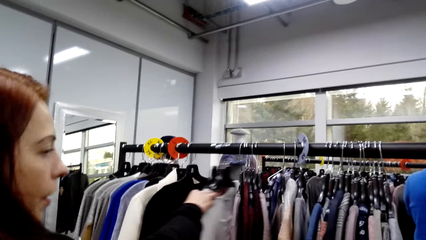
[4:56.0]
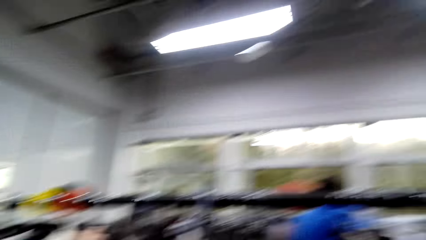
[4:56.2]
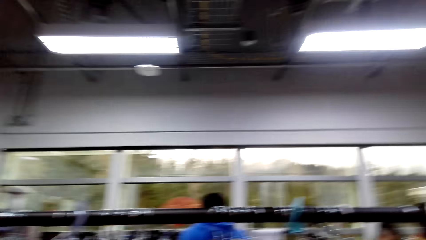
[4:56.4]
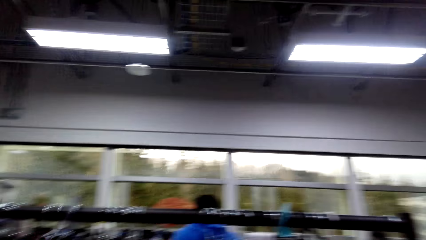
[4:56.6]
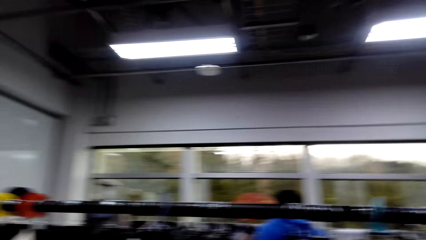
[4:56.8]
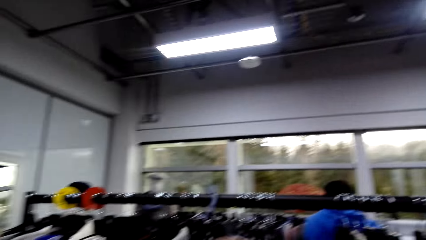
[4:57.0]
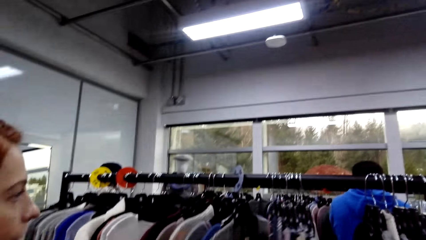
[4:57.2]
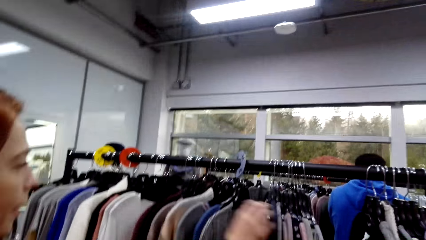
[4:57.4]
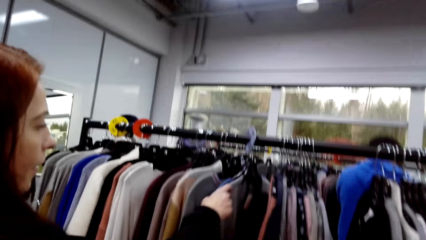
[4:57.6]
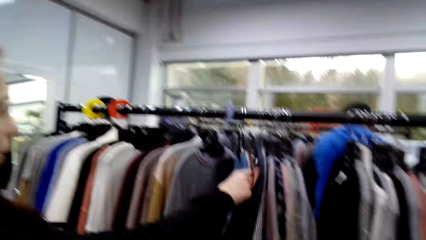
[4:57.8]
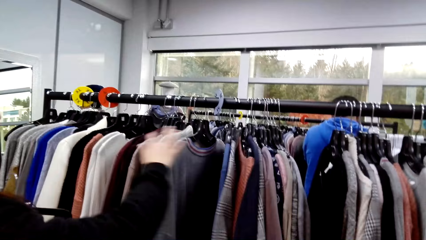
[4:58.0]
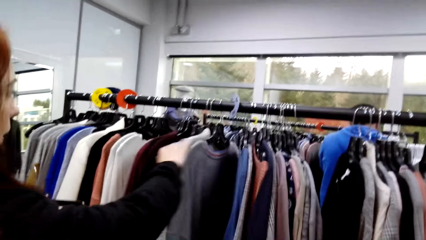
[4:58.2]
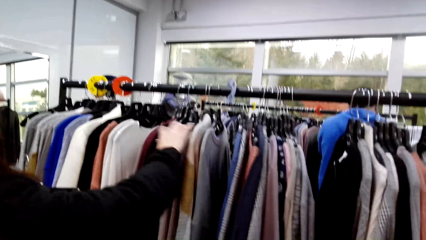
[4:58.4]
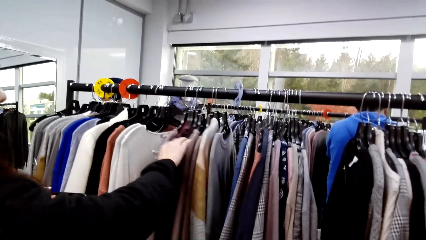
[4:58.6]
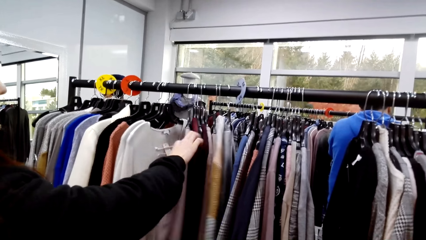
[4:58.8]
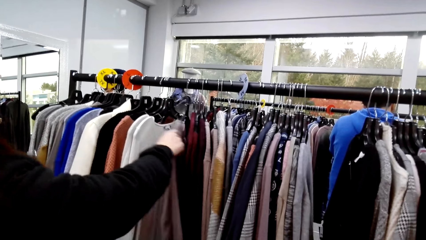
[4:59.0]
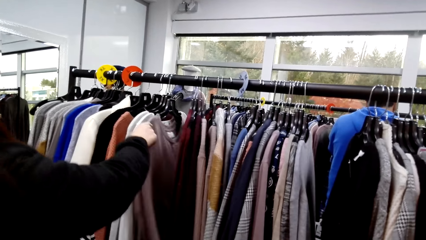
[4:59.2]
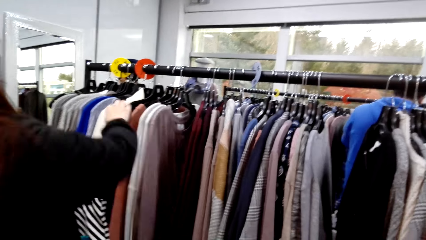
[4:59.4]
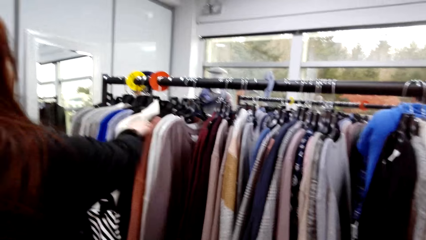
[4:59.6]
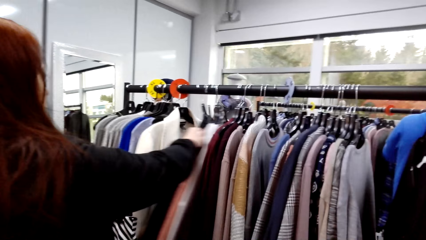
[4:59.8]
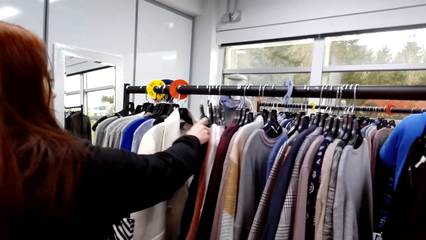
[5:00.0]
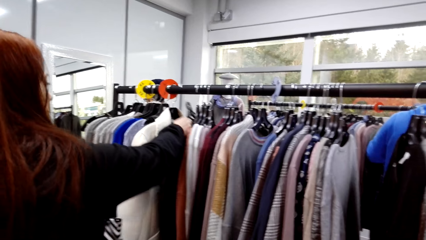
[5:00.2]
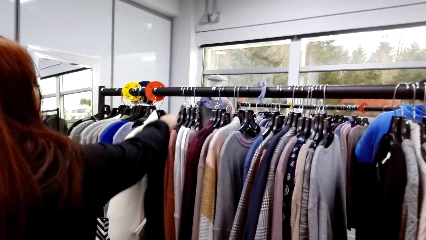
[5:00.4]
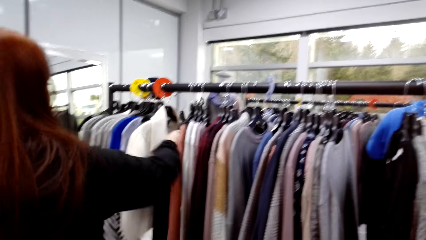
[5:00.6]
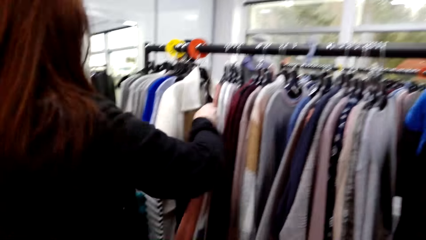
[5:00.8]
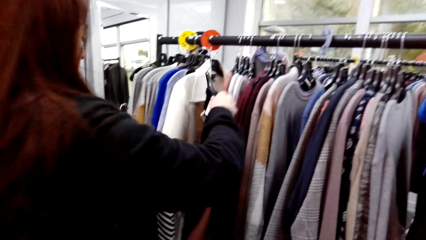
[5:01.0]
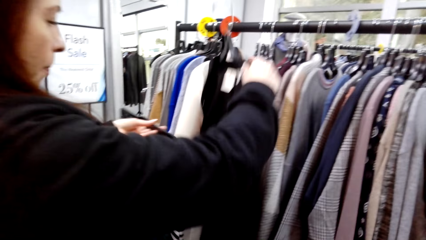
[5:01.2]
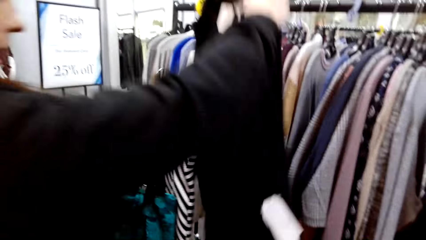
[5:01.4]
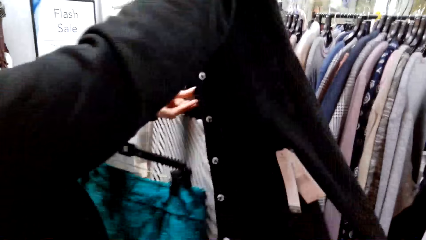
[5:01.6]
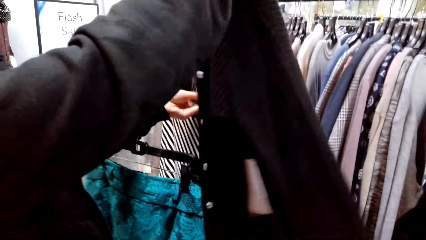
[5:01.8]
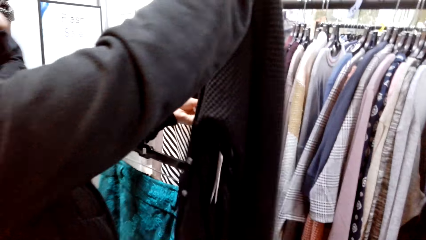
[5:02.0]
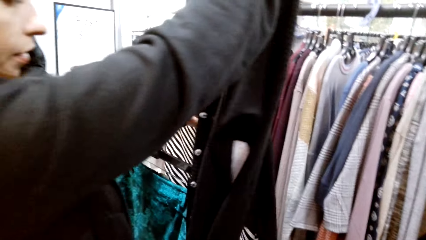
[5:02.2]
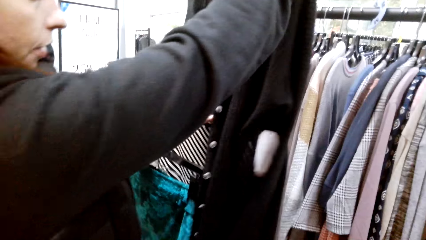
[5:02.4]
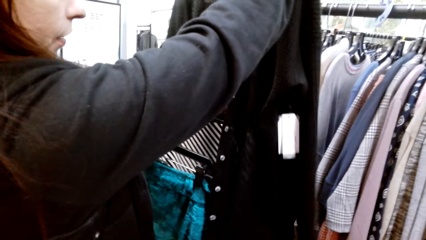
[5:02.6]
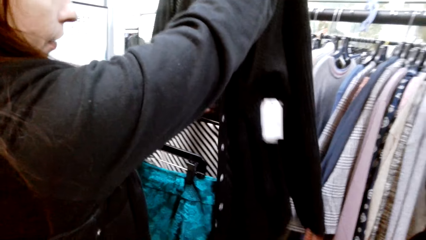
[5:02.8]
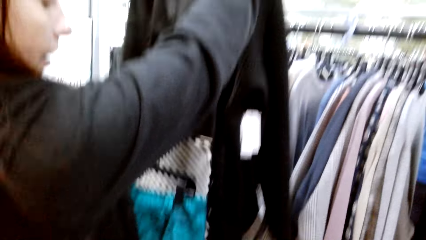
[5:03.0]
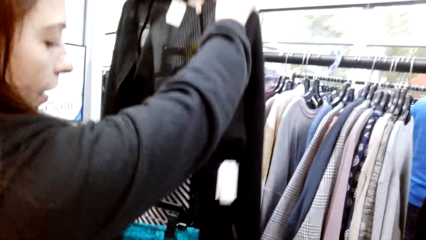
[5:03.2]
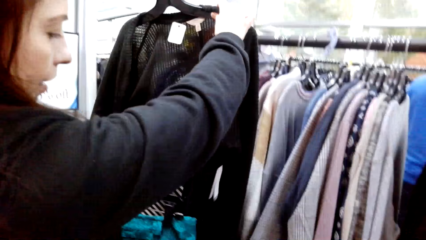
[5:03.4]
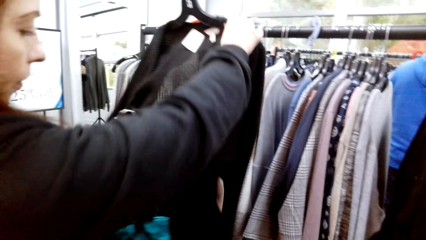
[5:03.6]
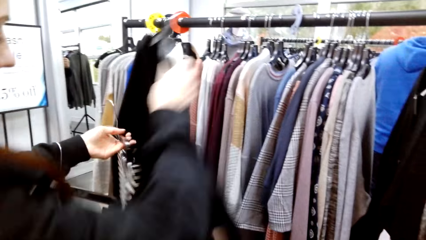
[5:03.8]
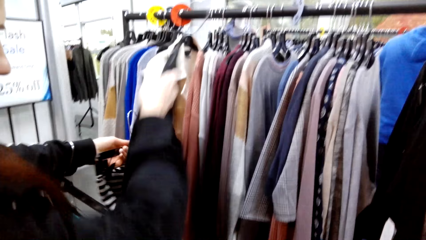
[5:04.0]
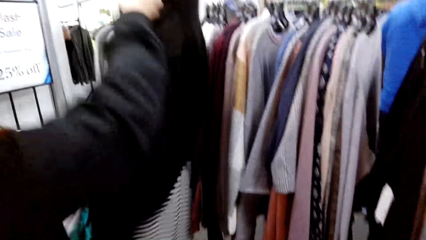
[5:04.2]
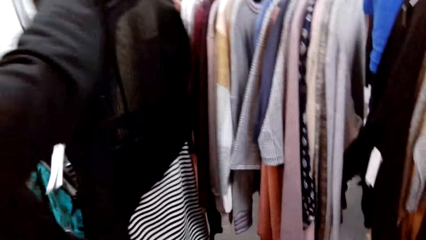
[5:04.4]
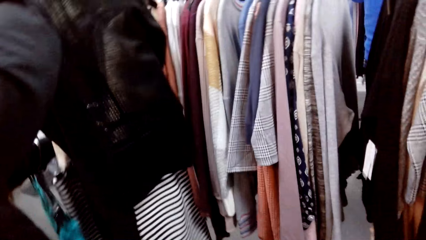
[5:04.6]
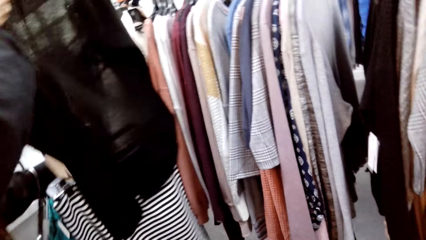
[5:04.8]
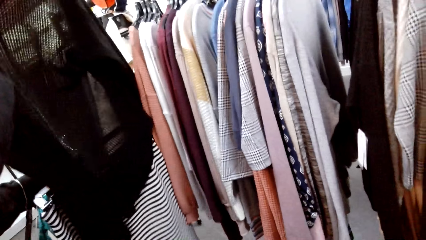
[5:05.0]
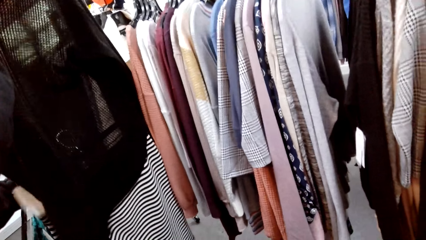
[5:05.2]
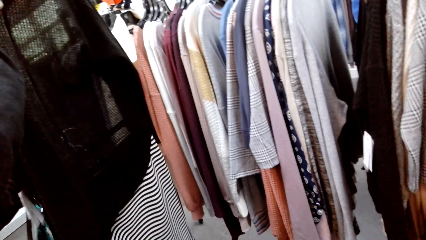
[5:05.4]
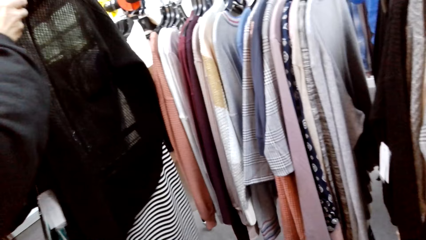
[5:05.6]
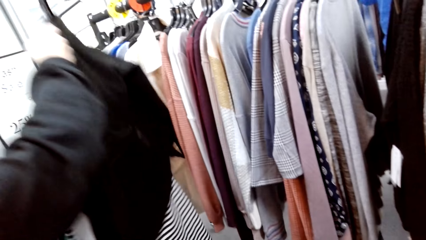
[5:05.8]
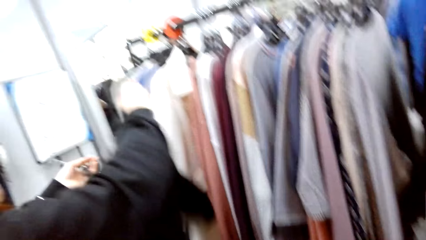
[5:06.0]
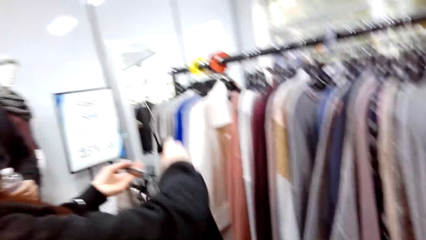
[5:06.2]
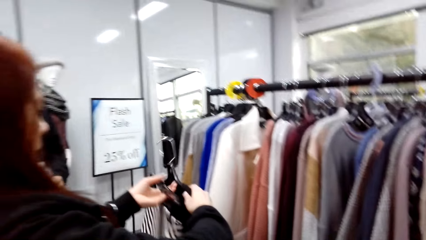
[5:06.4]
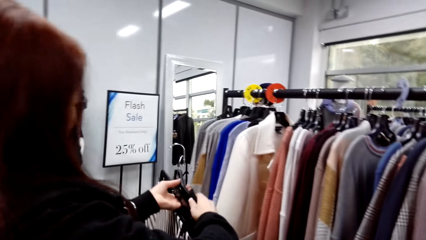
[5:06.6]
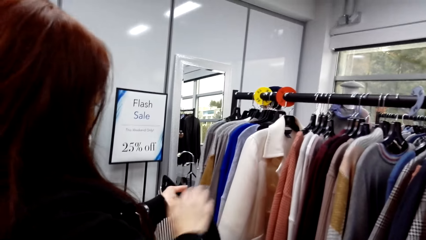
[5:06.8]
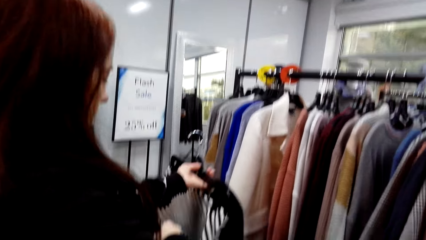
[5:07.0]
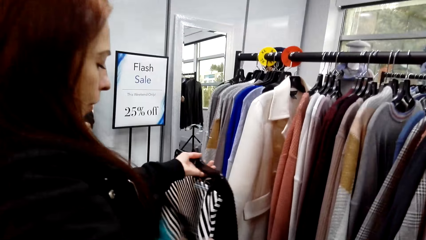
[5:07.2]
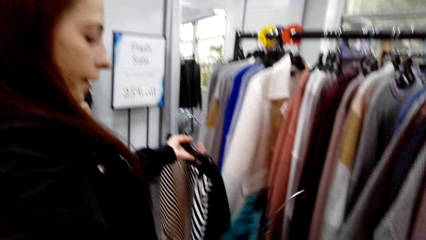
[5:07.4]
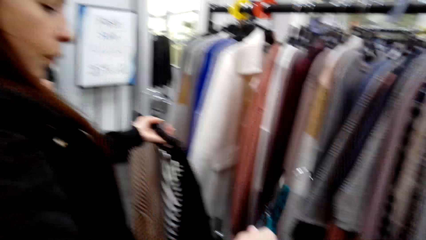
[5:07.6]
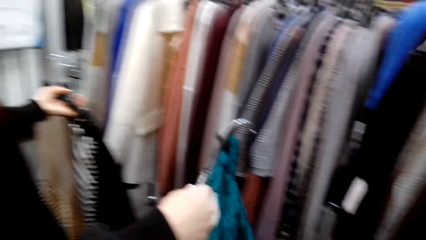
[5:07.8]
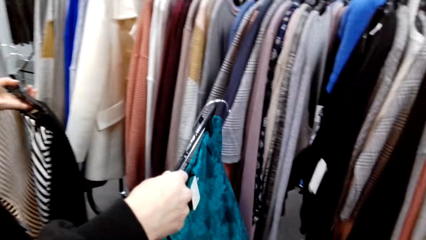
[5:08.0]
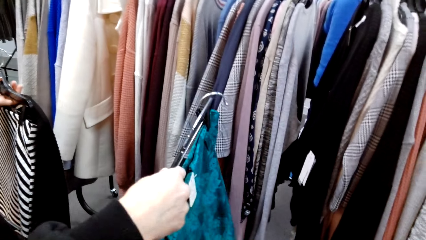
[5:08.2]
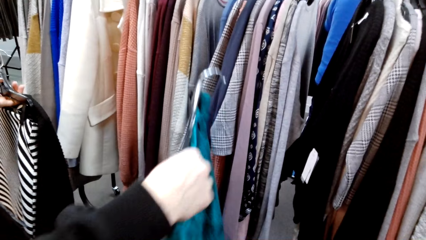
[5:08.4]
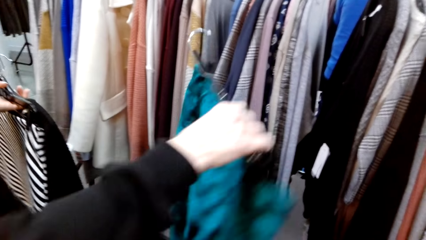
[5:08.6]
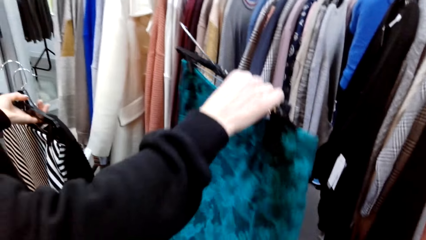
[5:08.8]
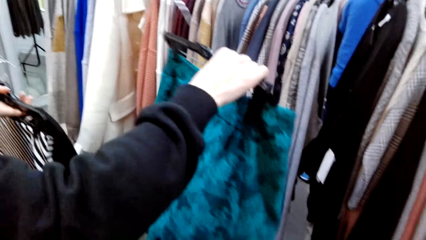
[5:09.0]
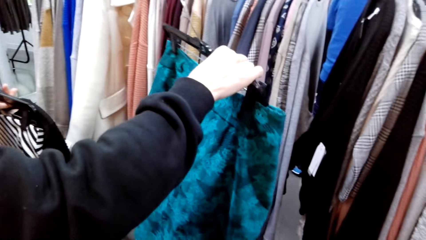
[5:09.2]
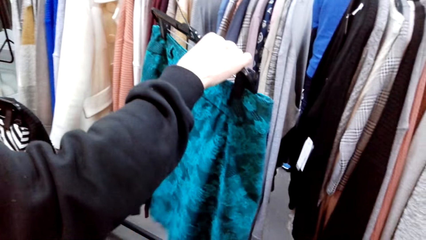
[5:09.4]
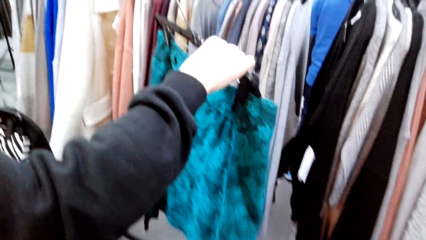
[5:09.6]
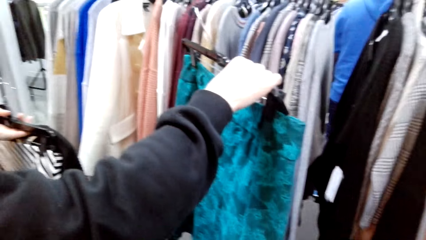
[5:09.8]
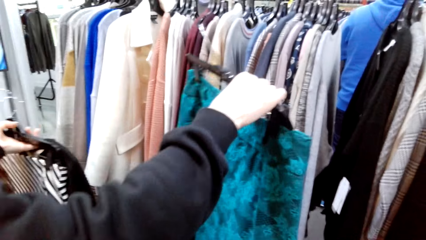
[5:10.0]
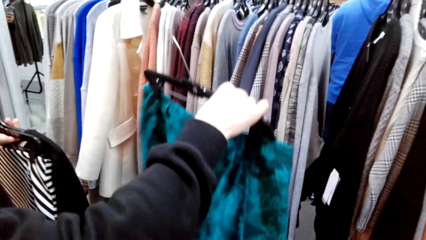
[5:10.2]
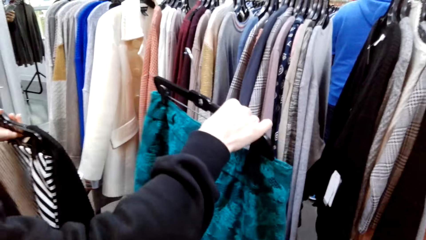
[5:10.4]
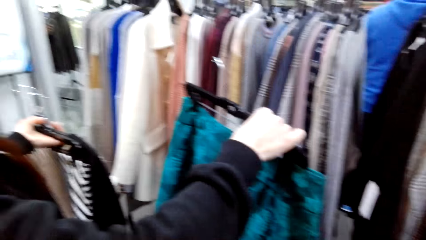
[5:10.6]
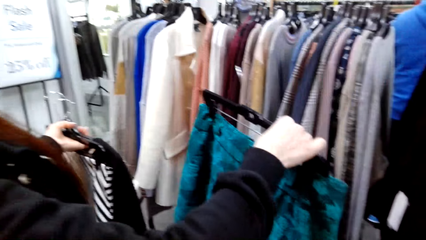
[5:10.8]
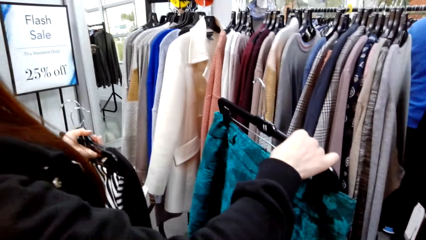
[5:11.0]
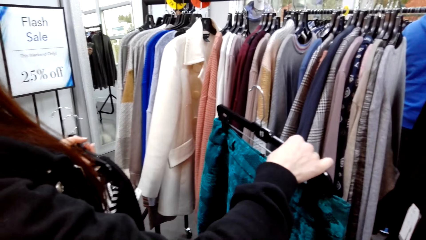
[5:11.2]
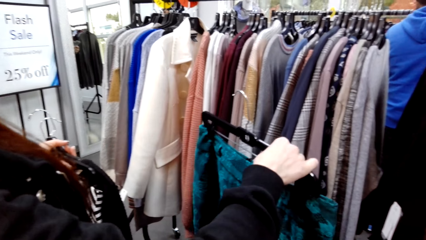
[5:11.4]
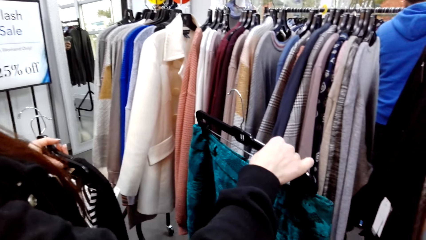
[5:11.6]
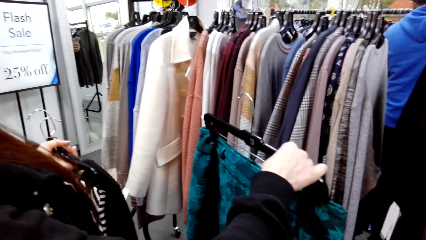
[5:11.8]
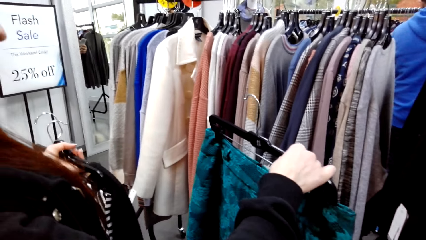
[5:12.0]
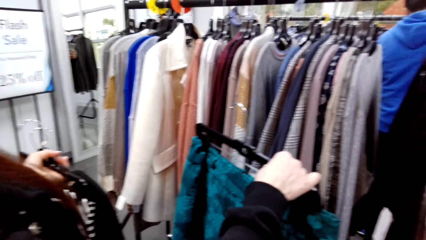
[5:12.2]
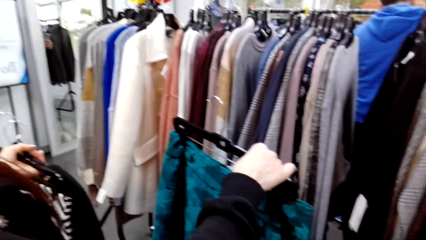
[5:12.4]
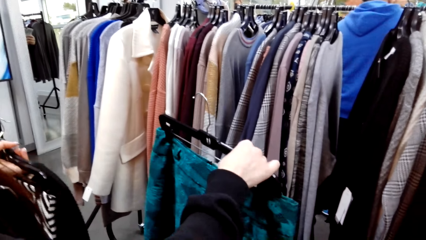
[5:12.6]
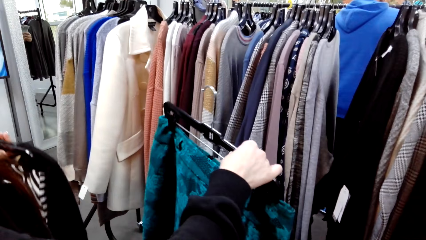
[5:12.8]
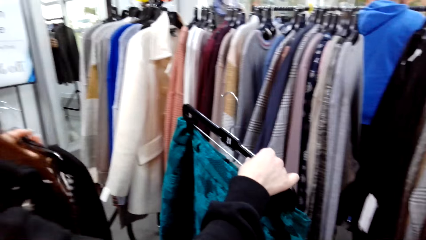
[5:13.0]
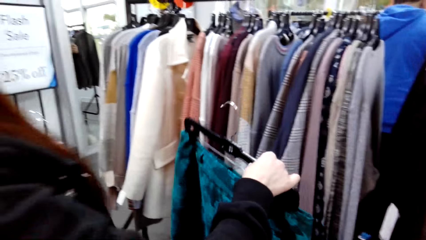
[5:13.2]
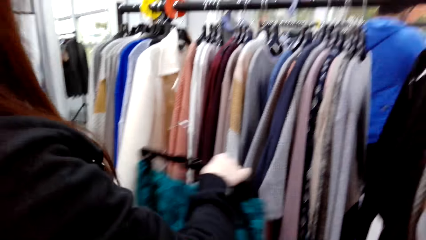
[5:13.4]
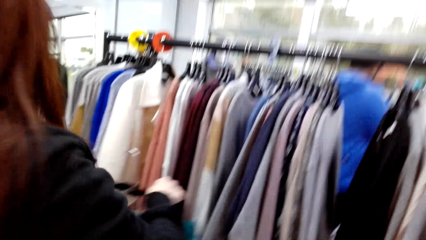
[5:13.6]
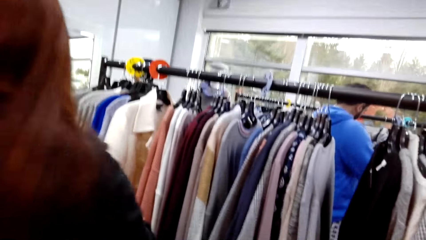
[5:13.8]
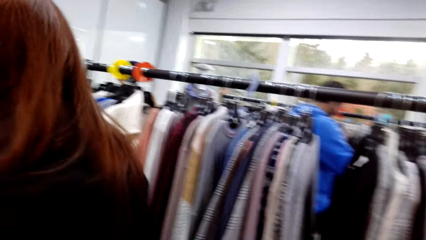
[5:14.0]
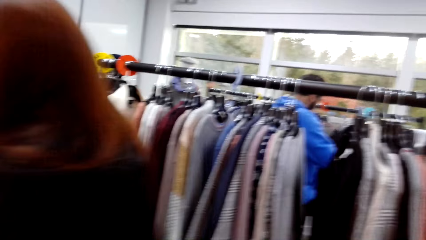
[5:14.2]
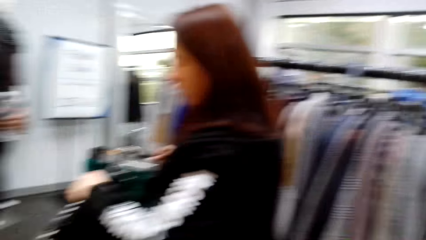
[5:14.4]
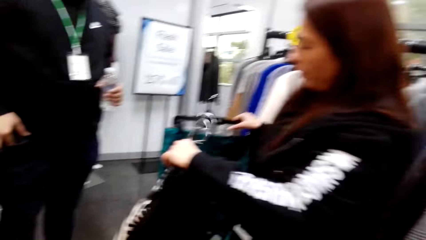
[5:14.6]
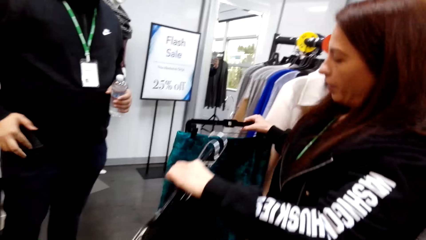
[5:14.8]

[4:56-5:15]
A woman moves the clothes. She takes a sweater top and looks at the clothes. She talks to another woman. The first woman holds the clothes and holds the skirt.
